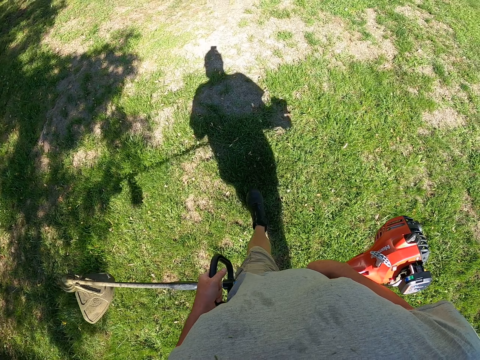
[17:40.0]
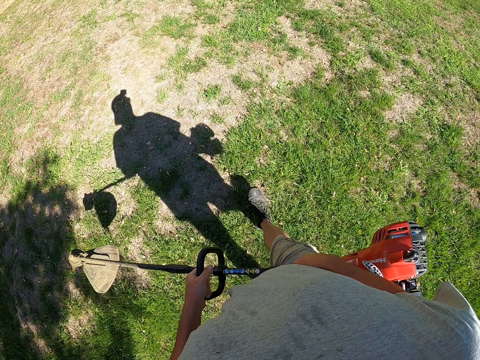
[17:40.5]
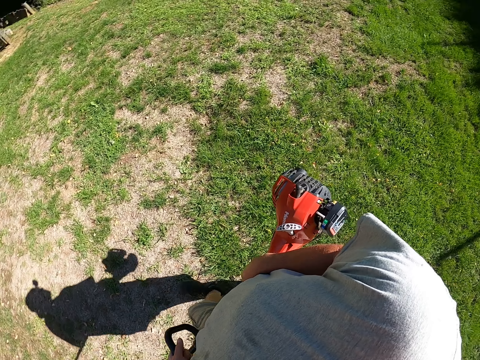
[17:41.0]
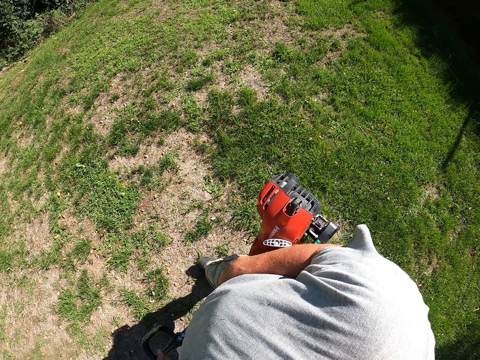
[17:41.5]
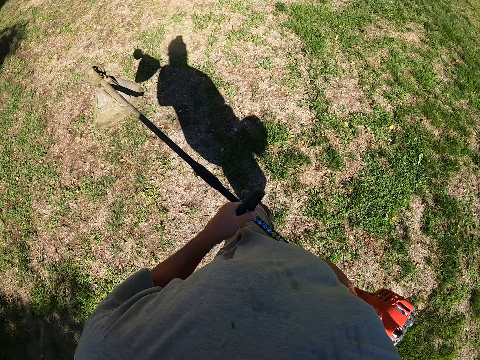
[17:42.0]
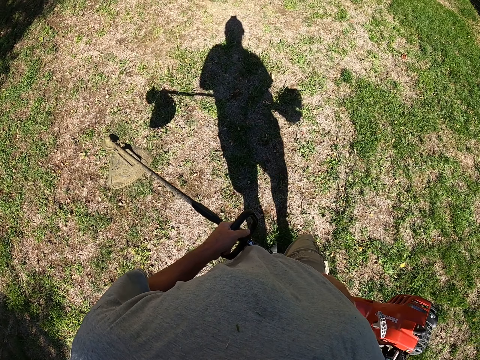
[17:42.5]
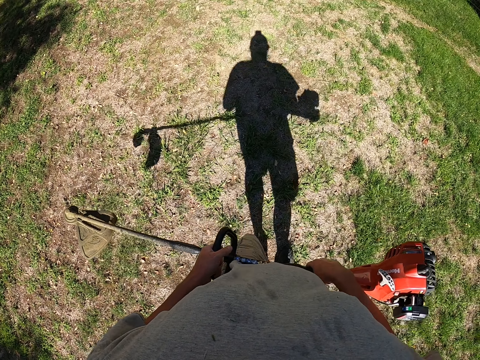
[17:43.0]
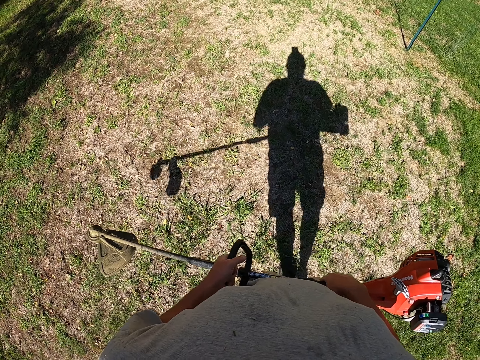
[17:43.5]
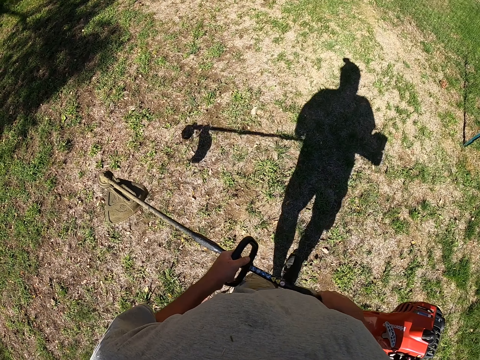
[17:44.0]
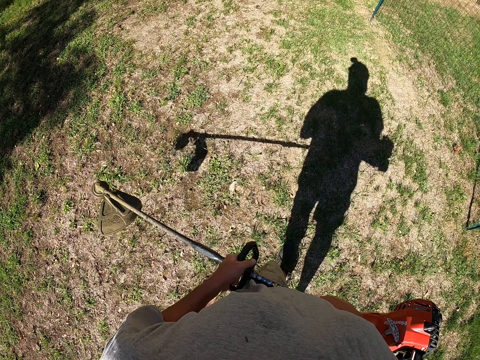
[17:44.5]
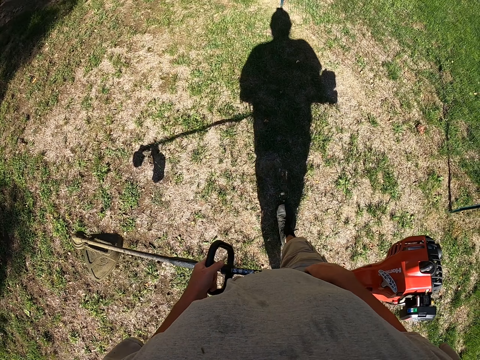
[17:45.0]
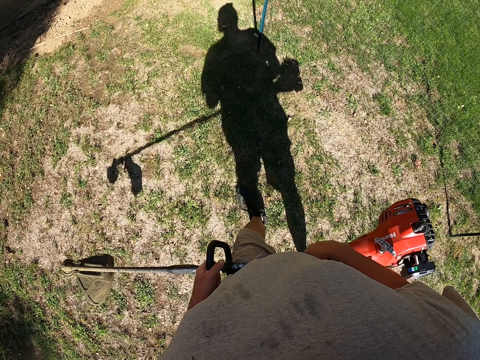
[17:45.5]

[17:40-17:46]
The camera wearer walks around the garden.

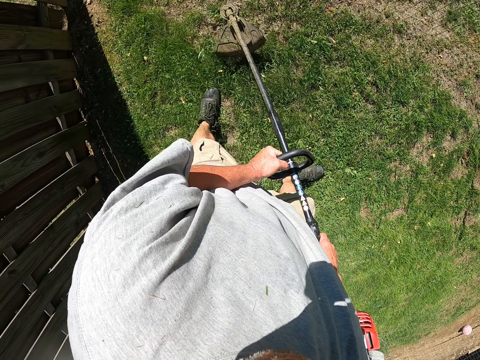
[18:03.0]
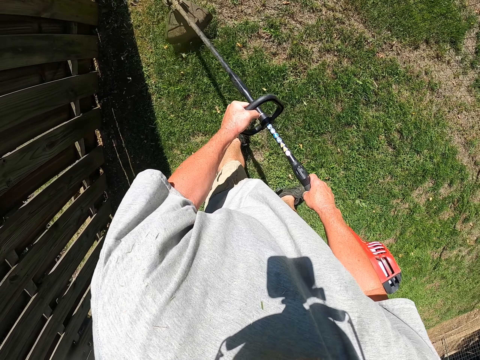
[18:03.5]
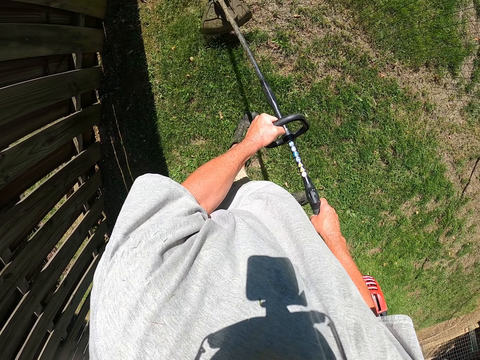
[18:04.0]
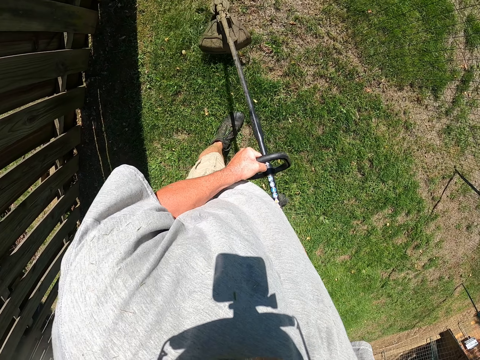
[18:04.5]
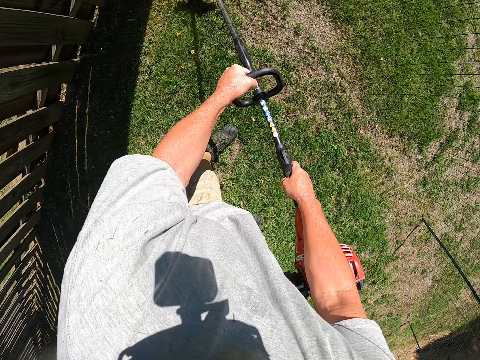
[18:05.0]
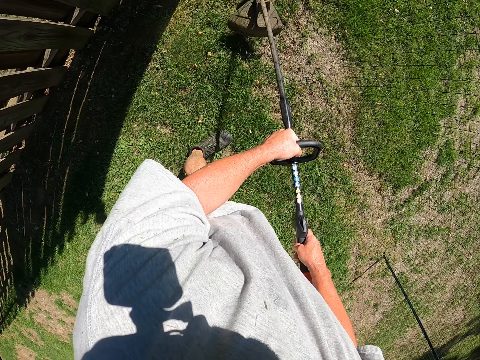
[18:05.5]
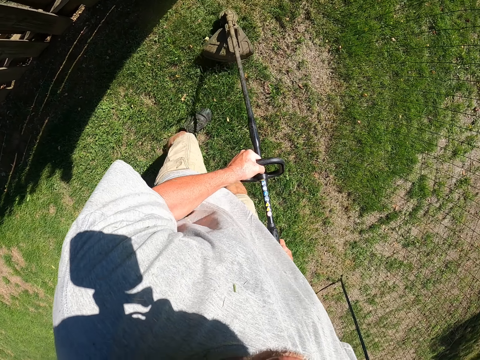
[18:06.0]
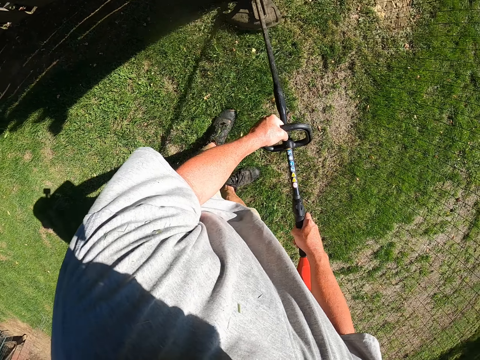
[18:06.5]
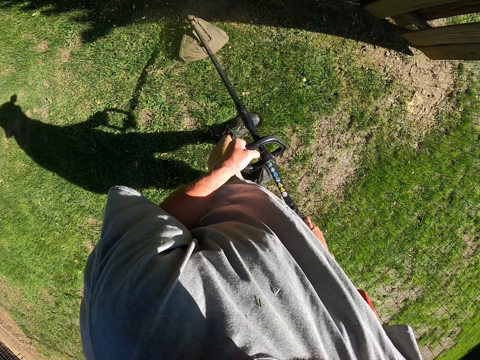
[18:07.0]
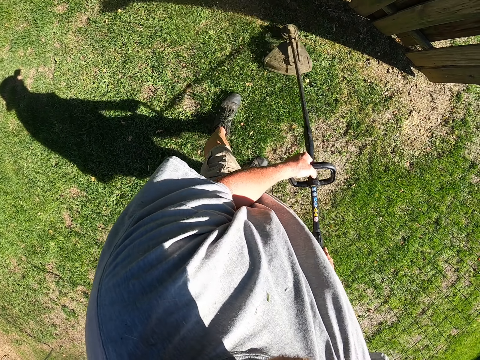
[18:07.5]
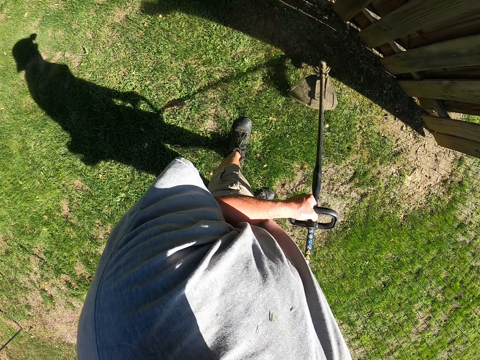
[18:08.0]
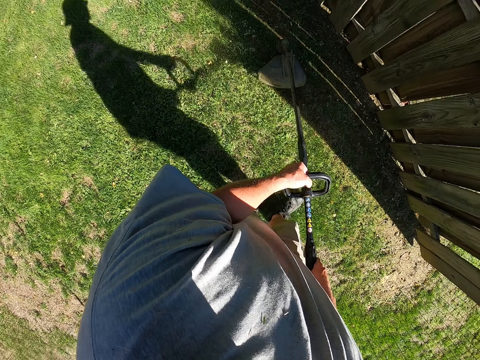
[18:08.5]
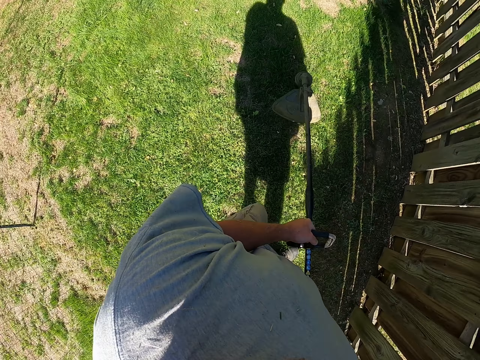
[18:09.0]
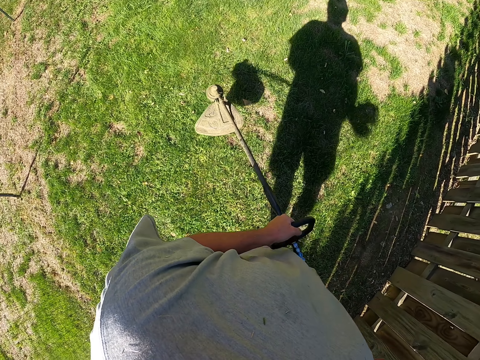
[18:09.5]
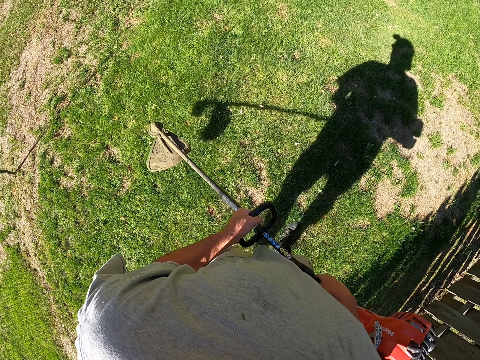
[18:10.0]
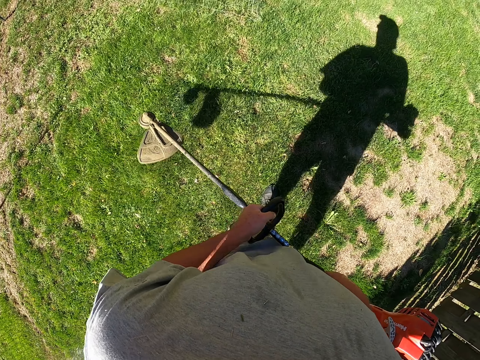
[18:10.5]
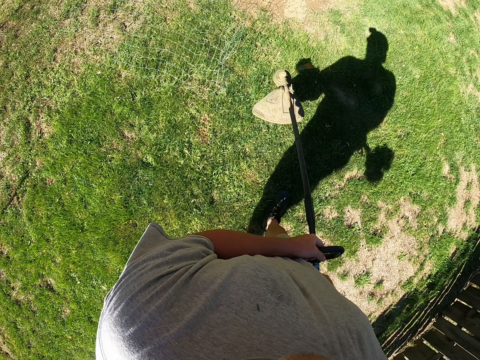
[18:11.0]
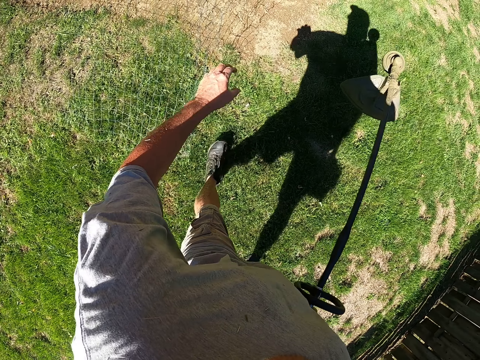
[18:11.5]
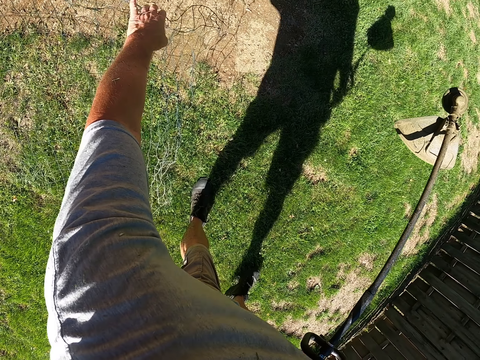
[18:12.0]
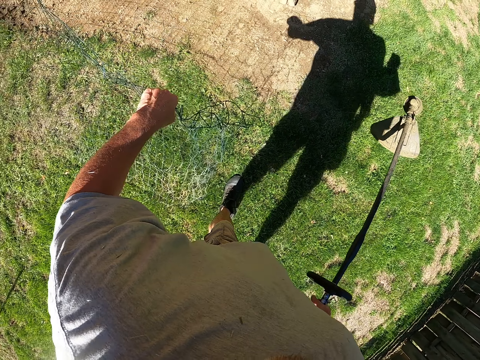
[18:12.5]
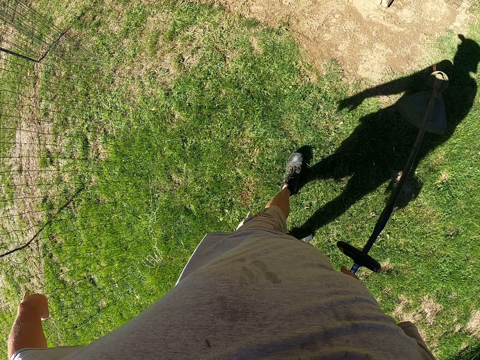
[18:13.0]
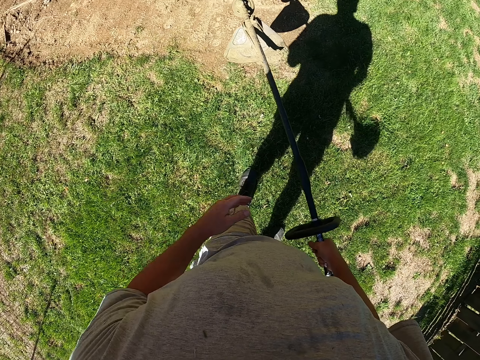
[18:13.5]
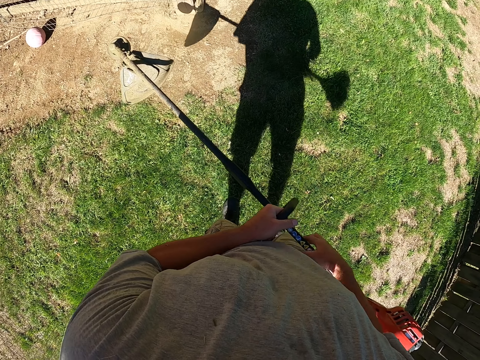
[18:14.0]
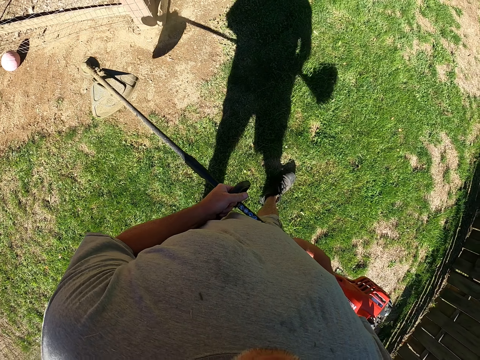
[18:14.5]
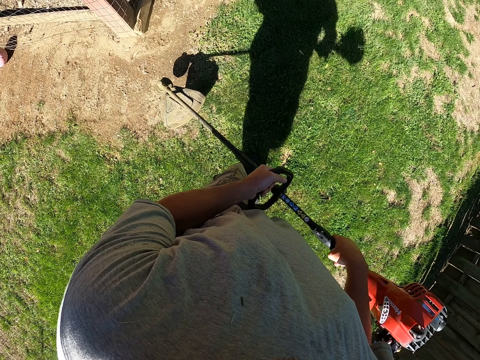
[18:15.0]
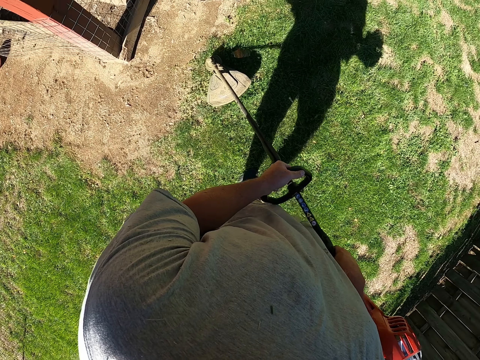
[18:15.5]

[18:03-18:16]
The camera wearer cuts grass with a brush cutter. They cut grass with the brush cutter repeatedly. They walk around the garden. They remove the fence. They pull a wire mesh.

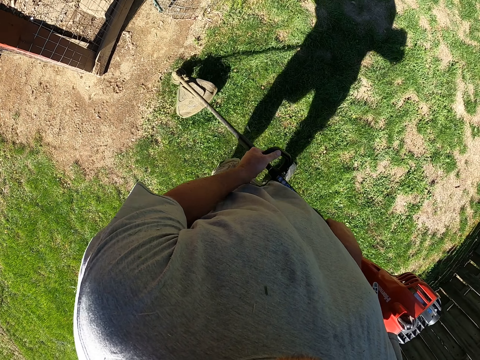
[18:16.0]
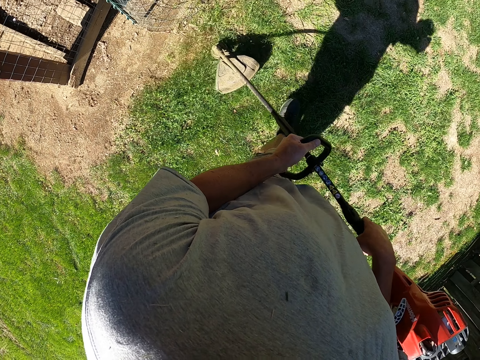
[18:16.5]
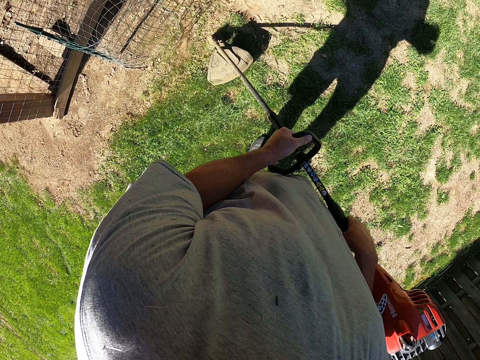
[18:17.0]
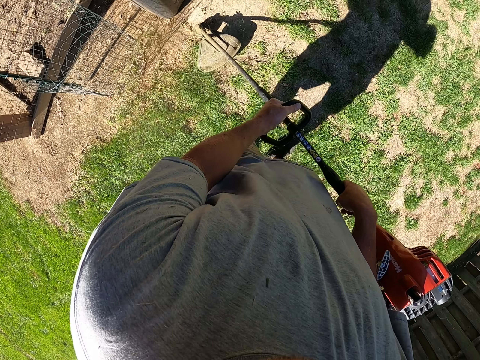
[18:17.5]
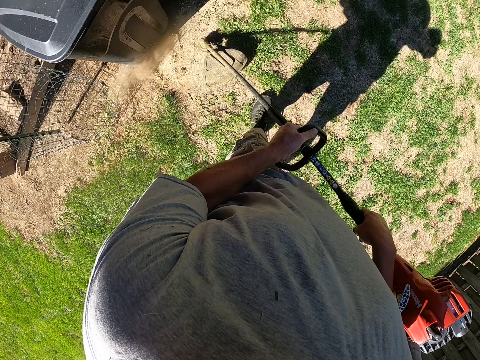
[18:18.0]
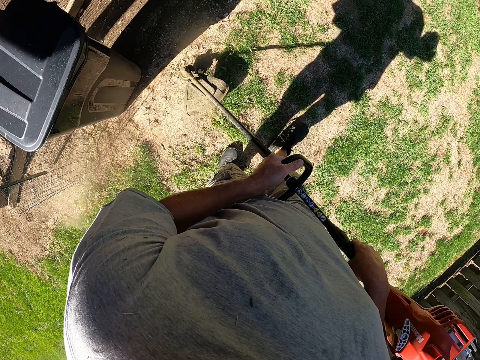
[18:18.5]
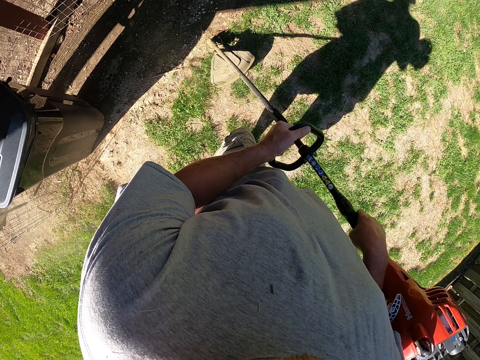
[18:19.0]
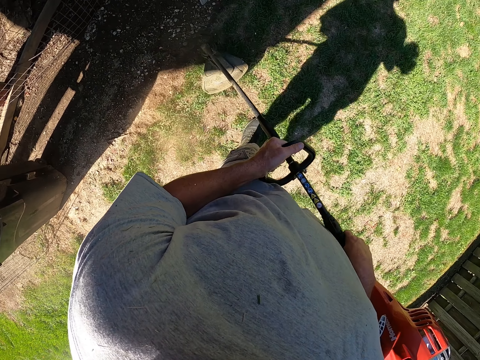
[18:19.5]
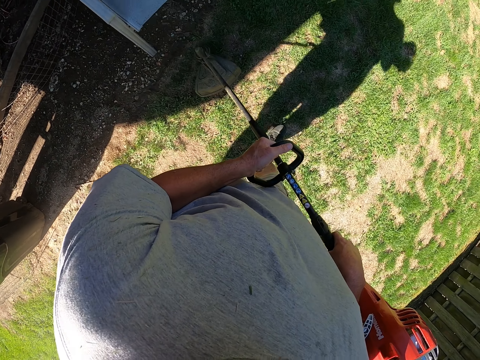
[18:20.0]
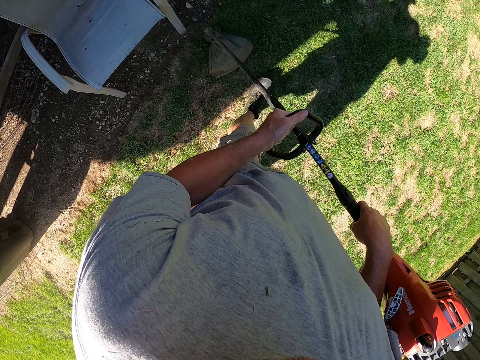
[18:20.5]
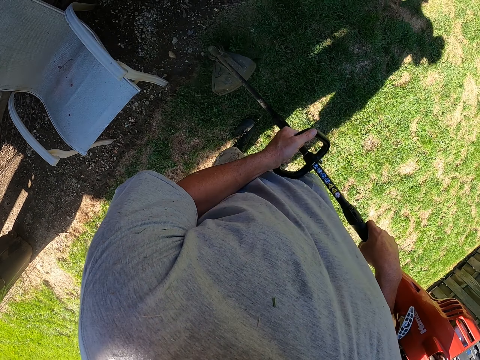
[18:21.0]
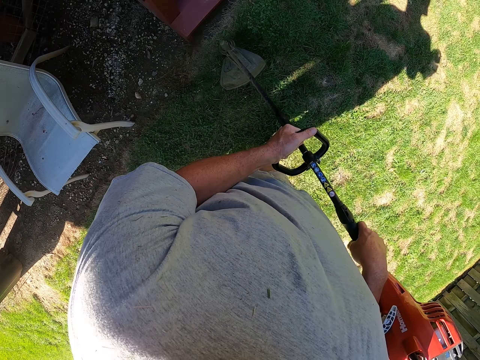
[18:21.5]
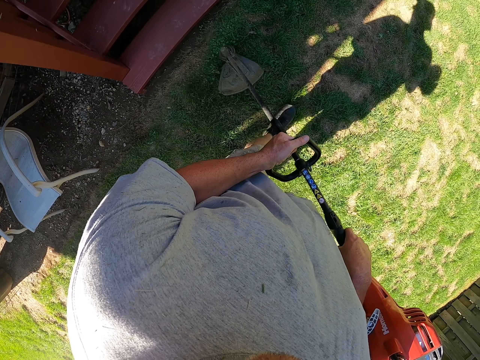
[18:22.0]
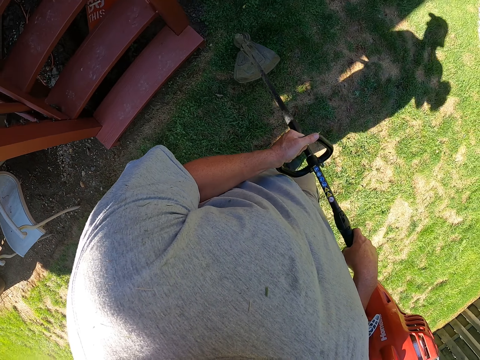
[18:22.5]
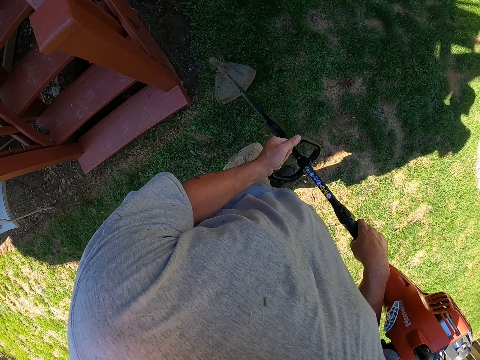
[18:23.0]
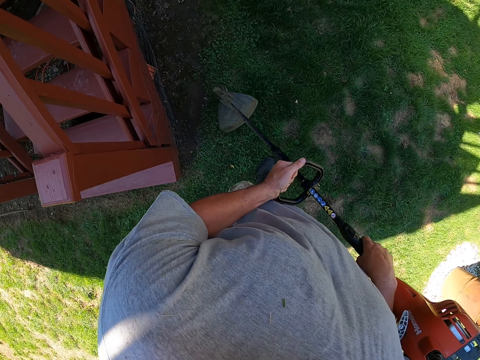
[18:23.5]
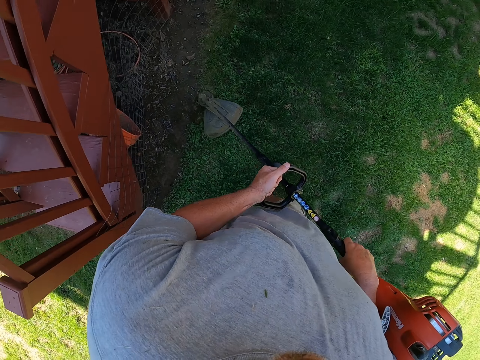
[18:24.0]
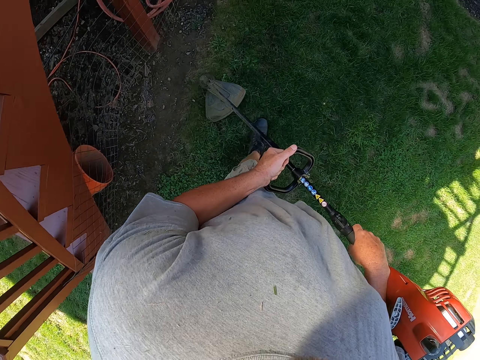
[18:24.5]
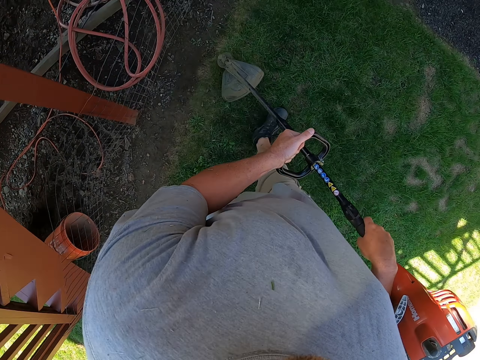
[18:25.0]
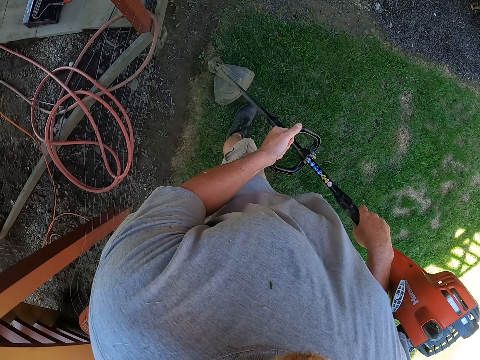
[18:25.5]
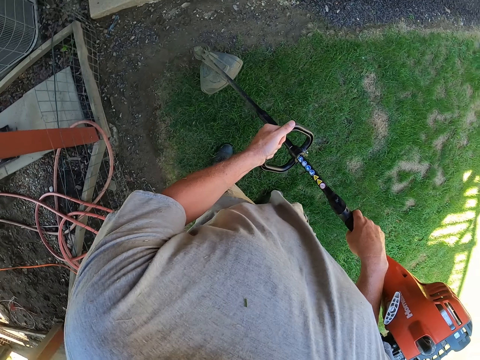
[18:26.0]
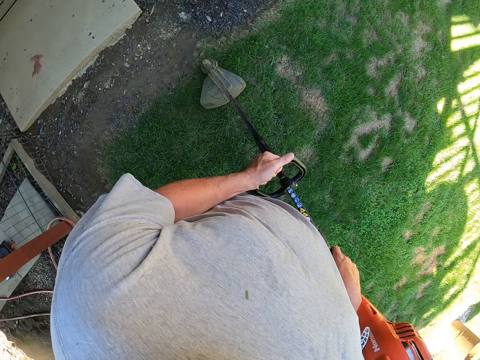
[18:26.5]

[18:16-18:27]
The camera wearer cuts grass with a grass cutter. They cut grass with the grass cutter again. They walk around the garden. They cut grass with the grass cutter. They cut grass with the grass cutter again.
